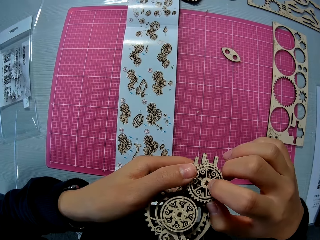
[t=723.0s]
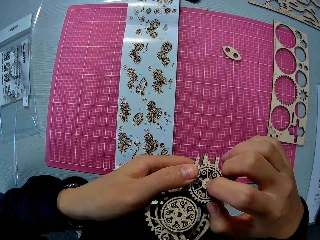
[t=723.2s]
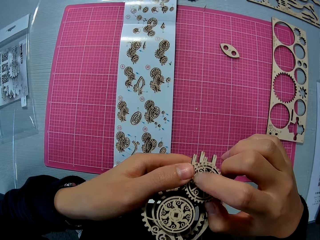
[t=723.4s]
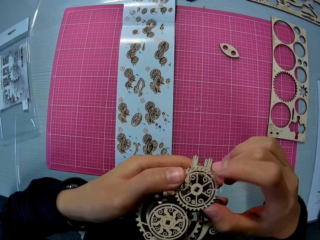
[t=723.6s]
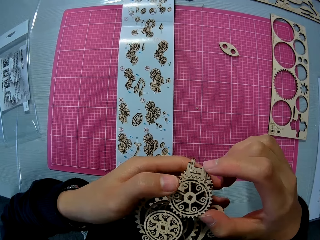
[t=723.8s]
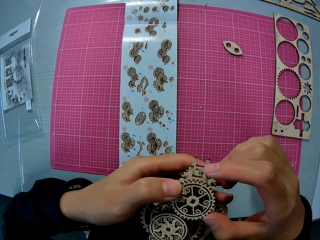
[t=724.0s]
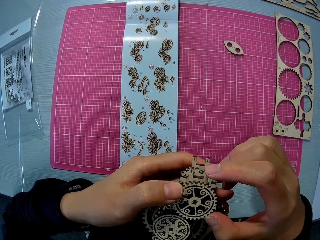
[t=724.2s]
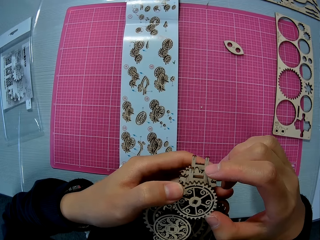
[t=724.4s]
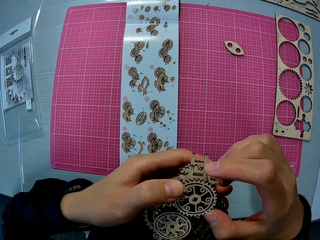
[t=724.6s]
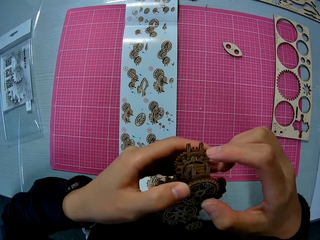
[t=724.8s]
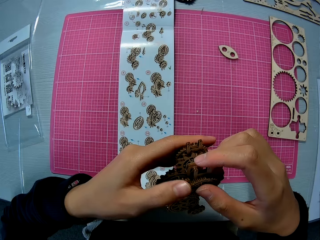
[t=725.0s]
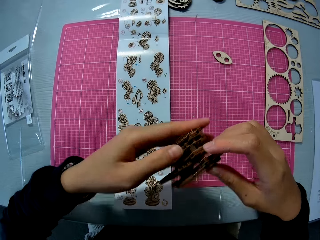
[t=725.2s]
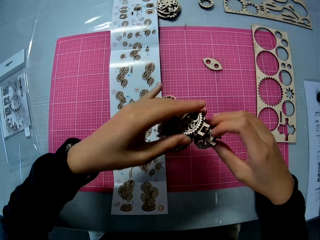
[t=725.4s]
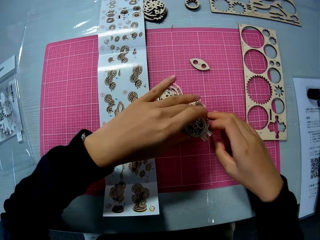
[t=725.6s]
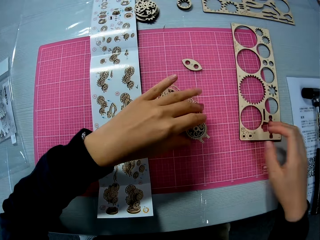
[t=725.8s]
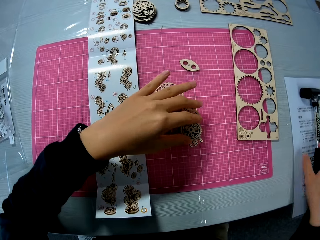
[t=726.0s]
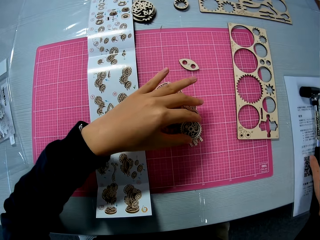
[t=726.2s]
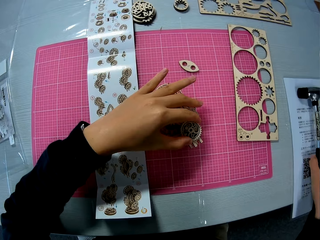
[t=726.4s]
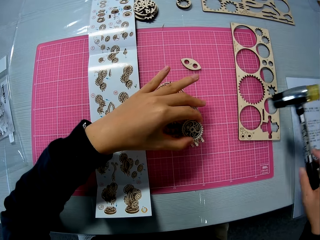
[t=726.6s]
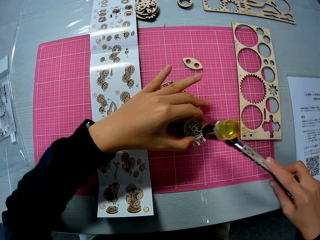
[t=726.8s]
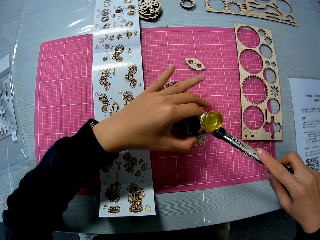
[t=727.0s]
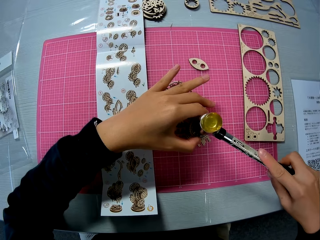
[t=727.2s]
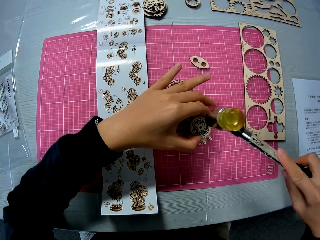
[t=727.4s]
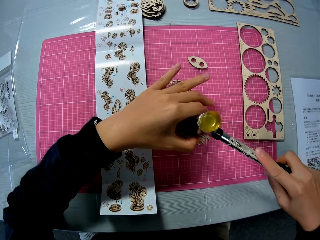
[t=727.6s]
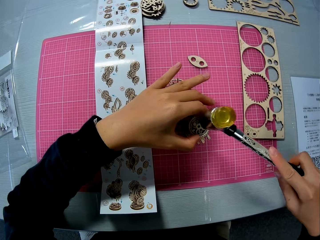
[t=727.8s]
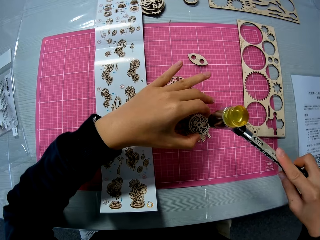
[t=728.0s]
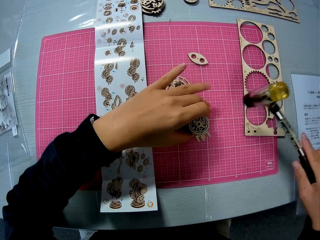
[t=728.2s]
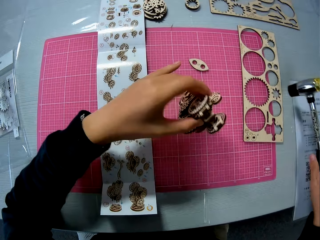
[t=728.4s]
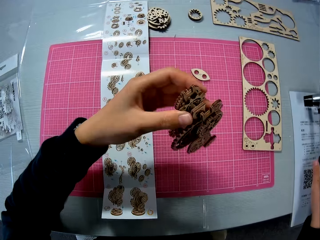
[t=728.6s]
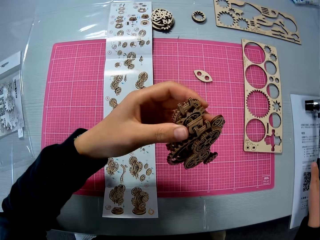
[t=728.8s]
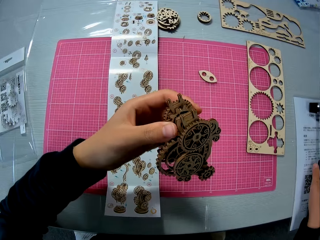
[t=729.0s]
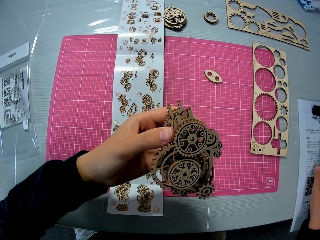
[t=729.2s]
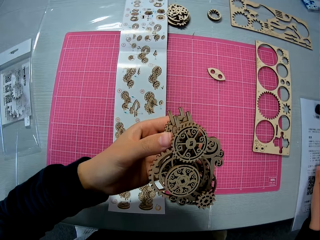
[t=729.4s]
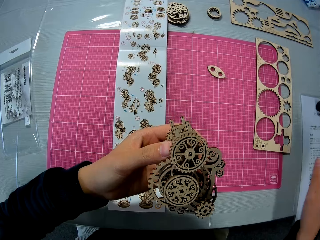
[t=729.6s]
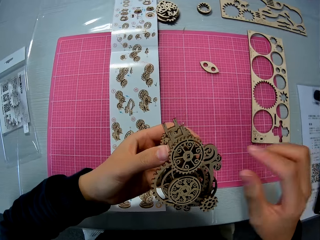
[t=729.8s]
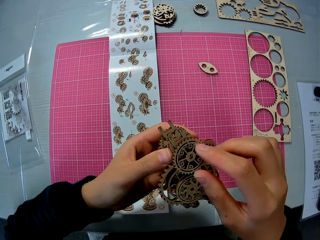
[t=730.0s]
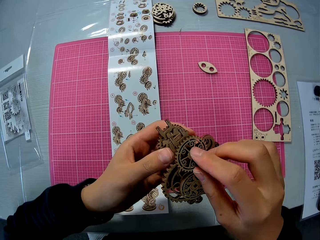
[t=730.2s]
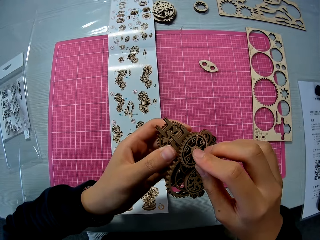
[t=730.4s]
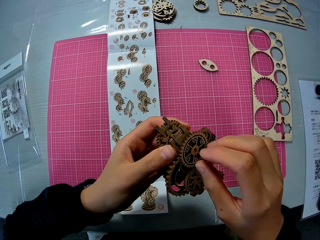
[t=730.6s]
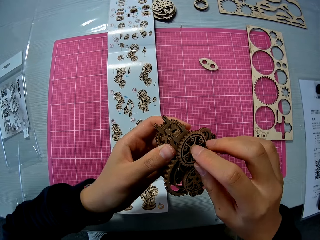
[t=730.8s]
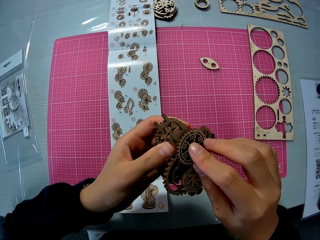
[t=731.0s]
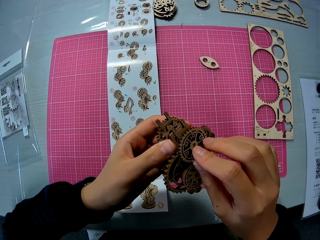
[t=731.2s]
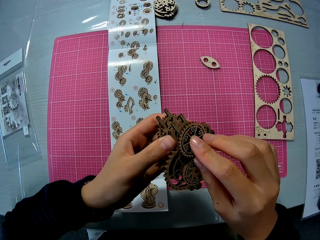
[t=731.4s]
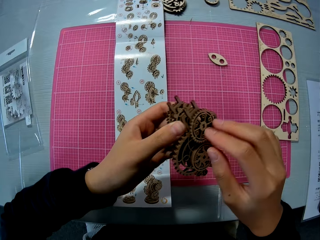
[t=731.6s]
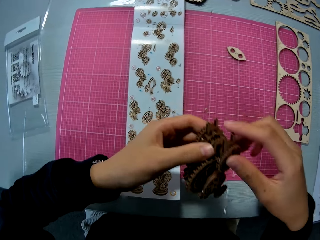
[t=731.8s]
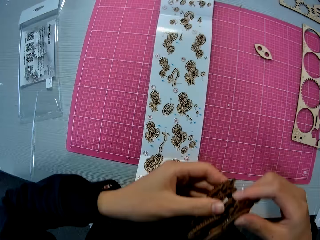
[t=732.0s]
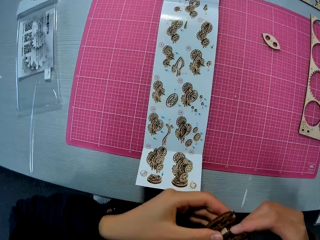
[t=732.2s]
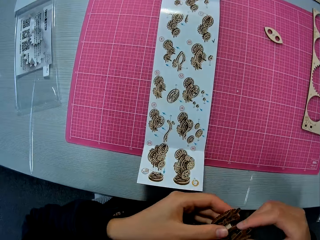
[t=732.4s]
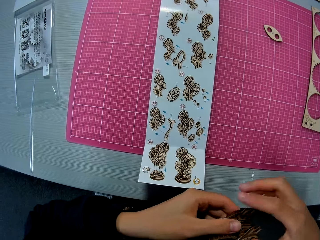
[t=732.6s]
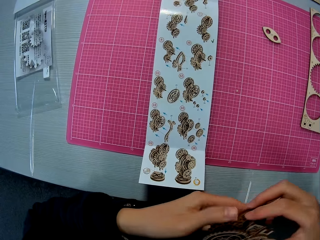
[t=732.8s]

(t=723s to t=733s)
The camera wearer drops the wooden mechanical model or wooden gear model on the table mat. He lifts up the hammer with his right hand. He hits the wooden mechanical model with the hammer on the table mat. He checks the wooden mechanical model and drops the hammer on the table. He holds up the wooden gear model. He touches the wooden gear model.

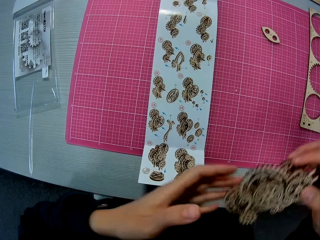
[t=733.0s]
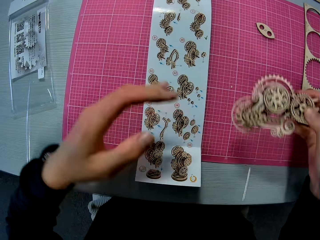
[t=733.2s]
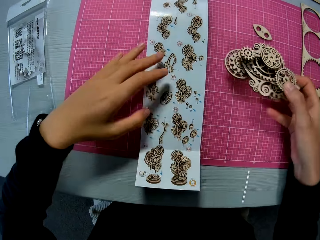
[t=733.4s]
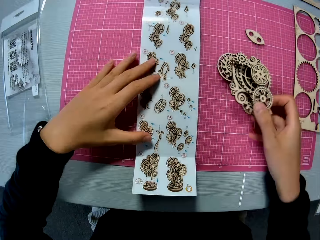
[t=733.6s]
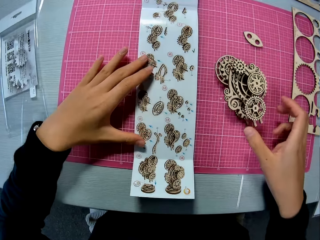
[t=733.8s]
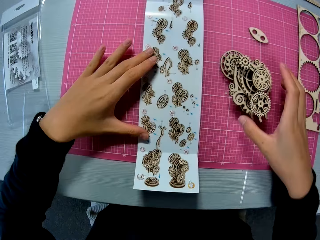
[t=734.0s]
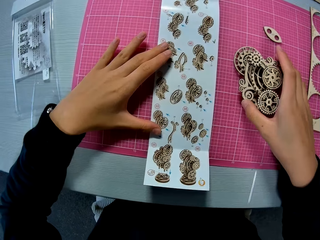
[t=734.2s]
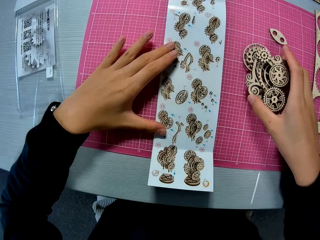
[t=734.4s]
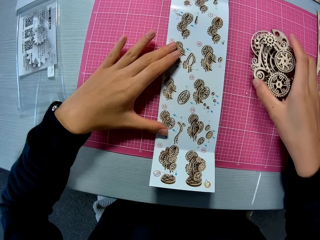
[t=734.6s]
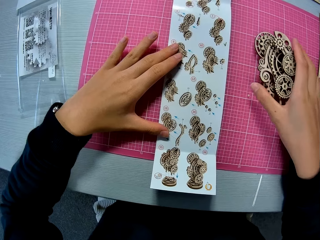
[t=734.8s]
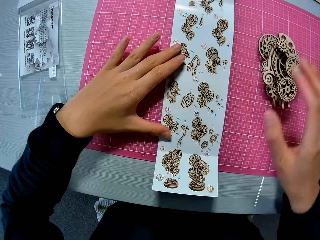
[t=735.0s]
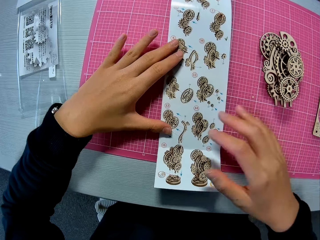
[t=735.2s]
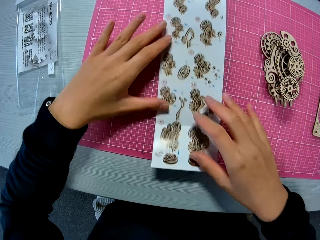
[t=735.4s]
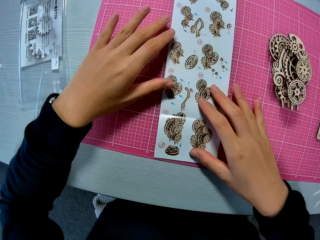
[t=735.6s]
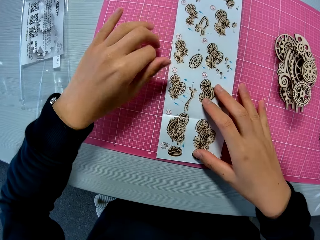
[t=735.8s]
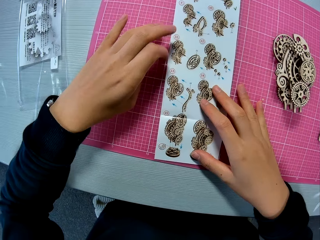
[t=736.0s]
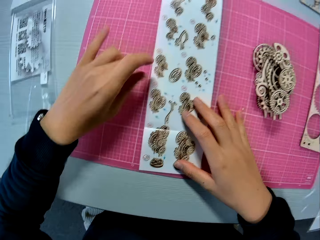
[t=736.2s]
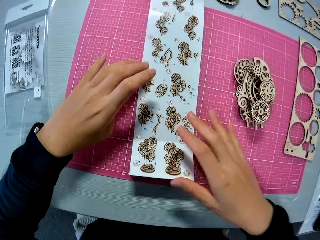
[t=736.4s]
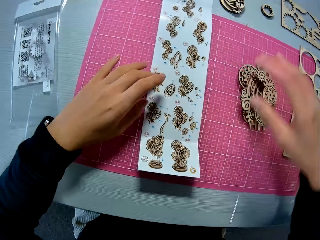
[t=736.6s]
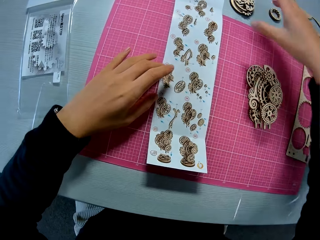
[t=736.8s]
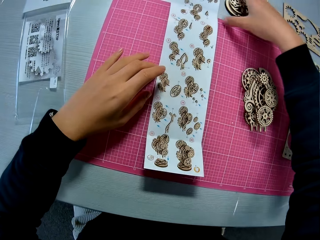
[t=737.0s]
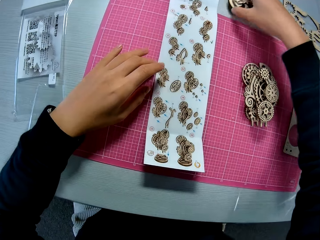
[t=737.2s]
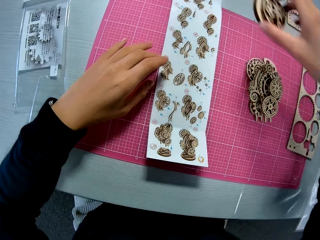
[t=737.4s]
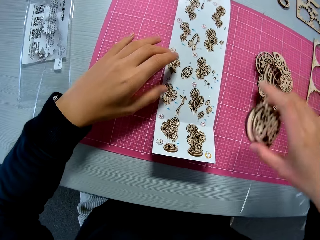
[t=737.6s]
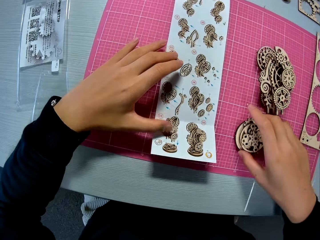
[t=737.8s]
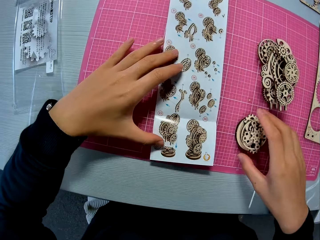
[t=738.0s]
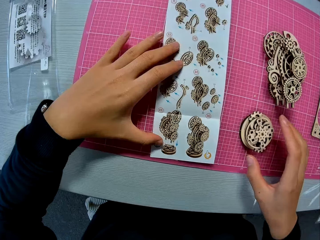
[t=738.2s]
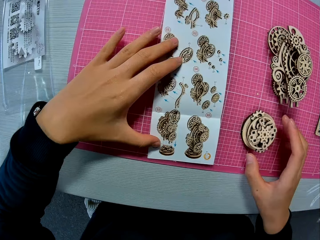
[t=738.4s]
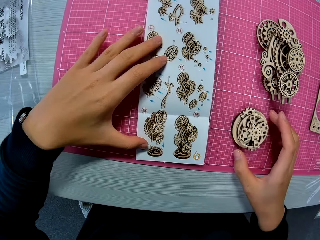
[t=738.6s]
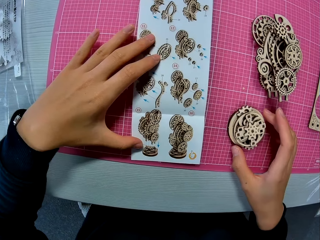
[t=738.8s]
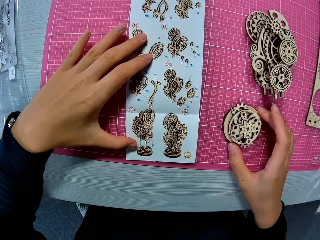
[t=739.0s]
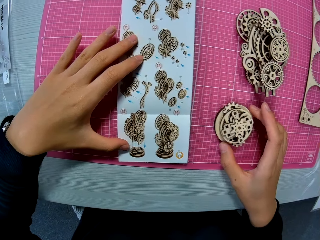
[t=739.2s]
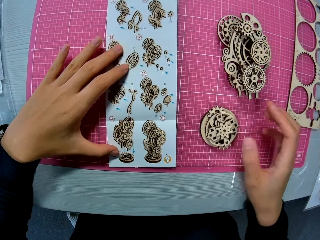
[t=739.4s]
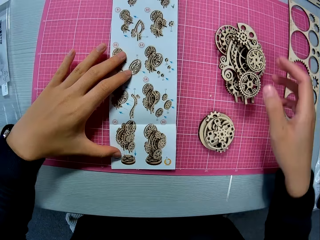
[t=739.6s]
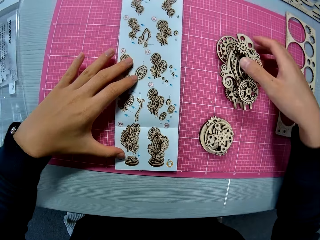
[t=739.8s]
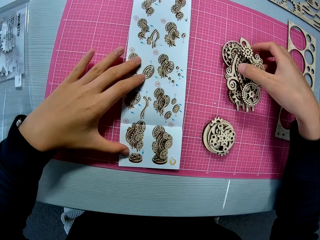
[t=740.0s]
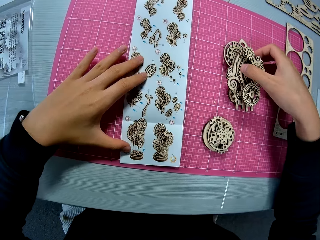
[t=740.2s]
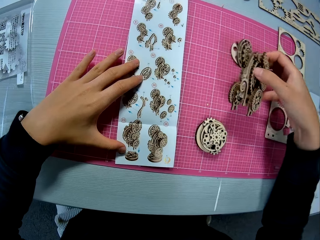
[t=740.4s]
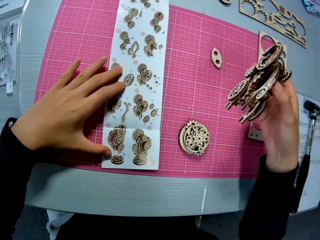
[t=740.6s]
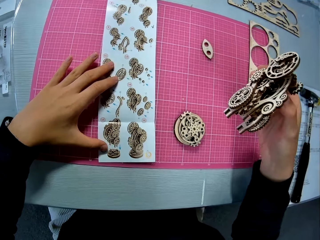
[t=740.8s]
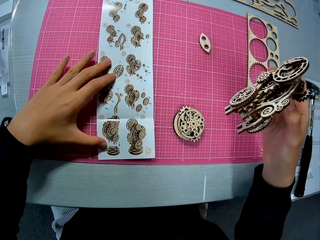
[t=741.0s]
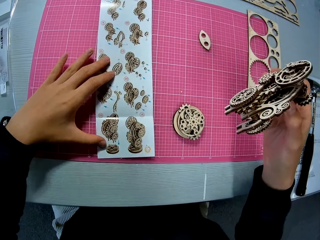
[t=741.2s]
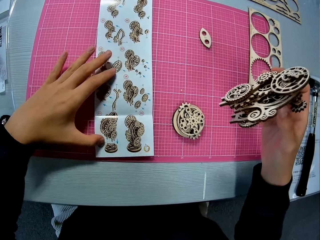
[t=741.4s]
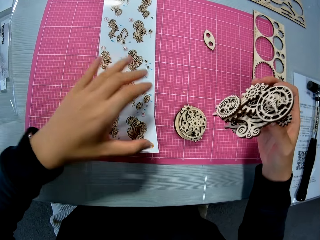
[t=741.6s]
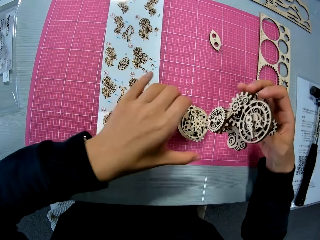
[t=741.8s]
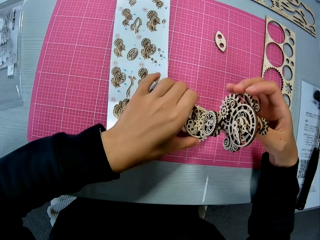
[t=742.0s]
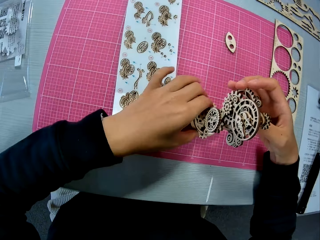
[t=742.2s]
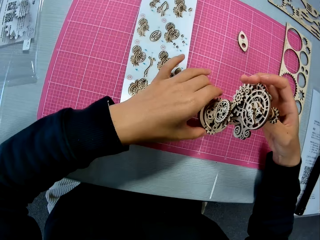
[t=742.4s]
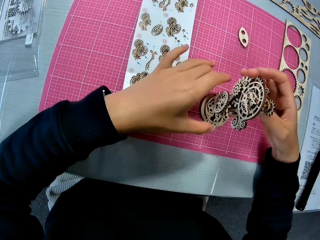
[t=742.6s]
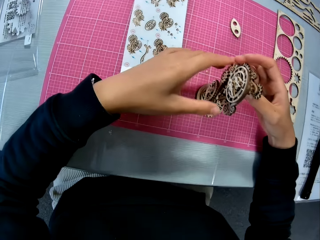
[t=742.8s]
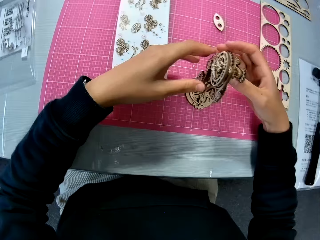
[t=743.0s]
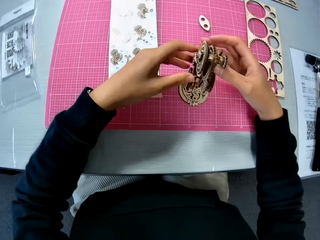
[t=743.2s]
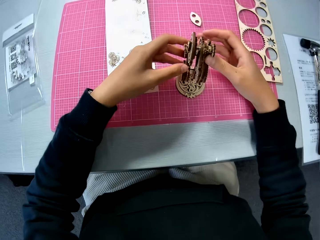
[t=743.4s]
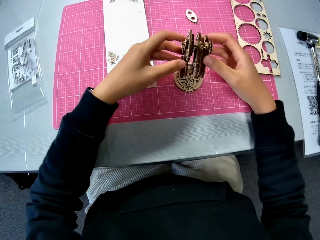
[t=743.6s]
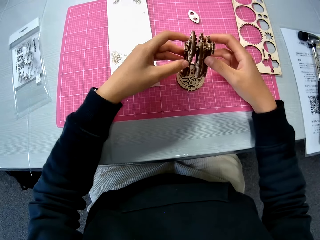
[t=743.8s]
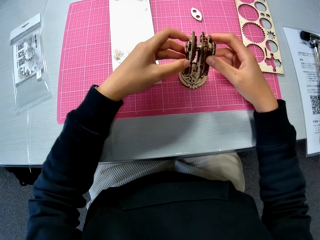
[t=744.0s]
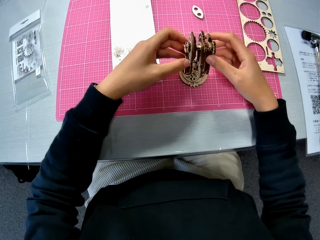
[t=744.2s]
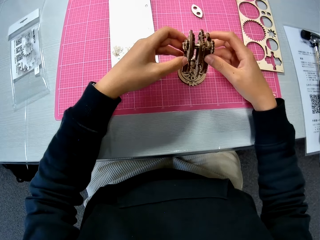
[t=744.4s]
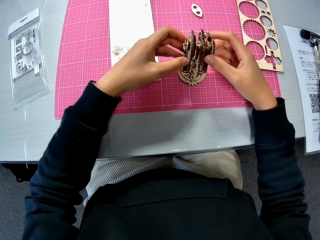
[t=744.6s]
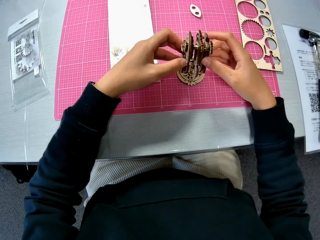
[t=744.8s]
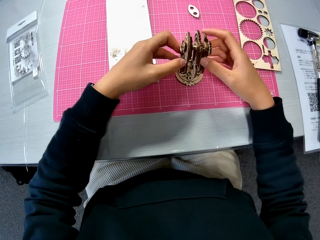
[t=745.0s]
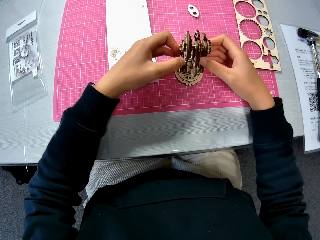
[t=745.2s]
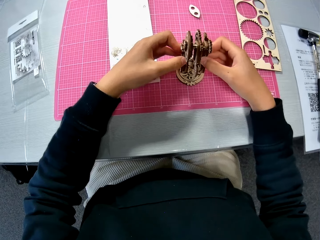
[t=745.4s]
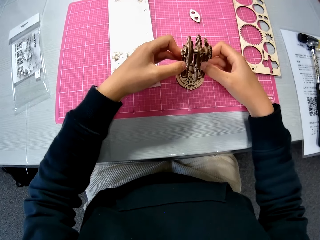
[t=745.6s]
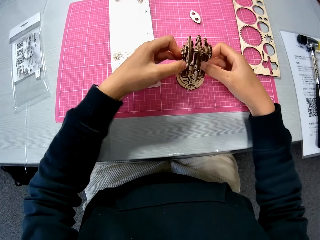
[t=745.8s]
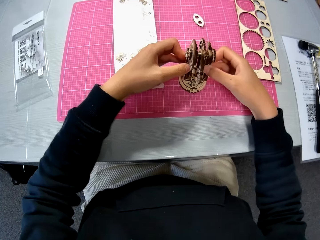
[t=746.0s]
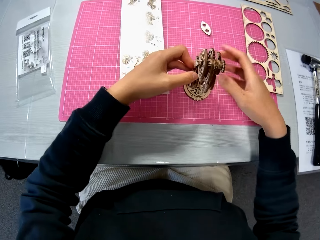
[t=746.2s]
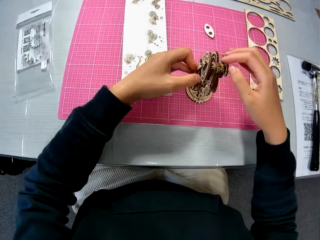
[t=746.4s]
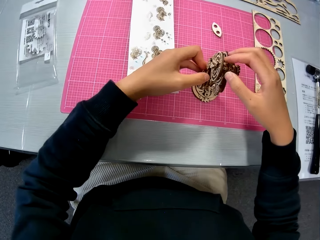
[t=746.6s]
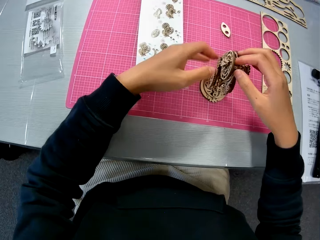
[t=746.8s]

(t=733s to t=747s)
The camera wearer touches the design mat with his hand and drops the wooden mechanical model or wooden gear model on the table mat. He moves the wooden mechanical model on the table mat. He touches the design mat with his hands. He squeezes his left hand. He picks up a part of the wooden mechanical model or a piece of laser cut wooden craft kit. He drops the part of the wooden mechanical model on the table mat. He holds the design sheet with his left hand. He picks up the wooden mechanical model from the table mat. He moves the part of the wooden mechanical model on the table mat. He places the wooden mechanical model on the part of the wooden mechanical model. He fixes the wooden gear model on the piece of the laser cut wooden craft kit.
